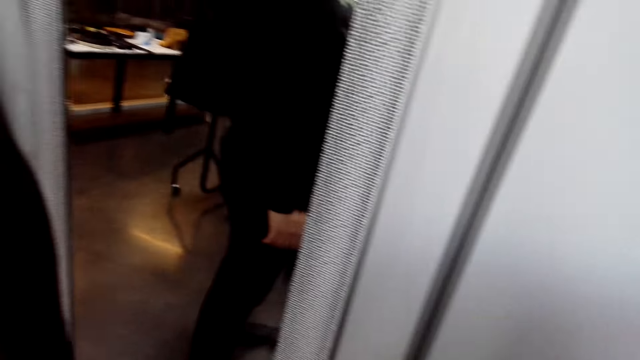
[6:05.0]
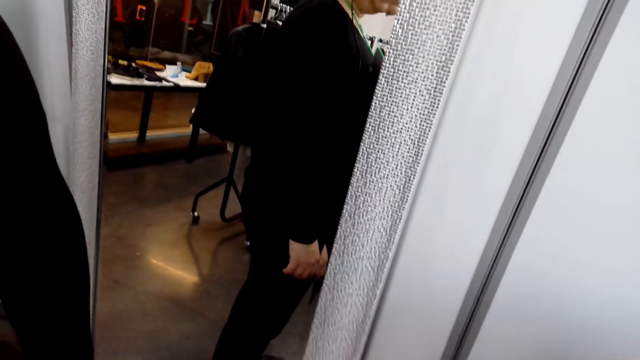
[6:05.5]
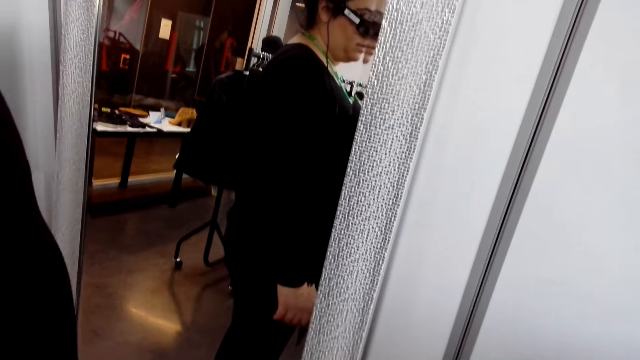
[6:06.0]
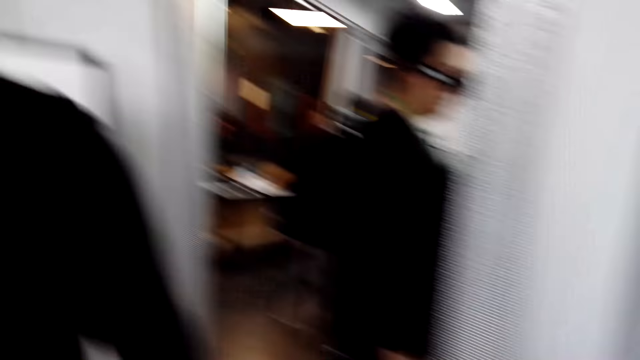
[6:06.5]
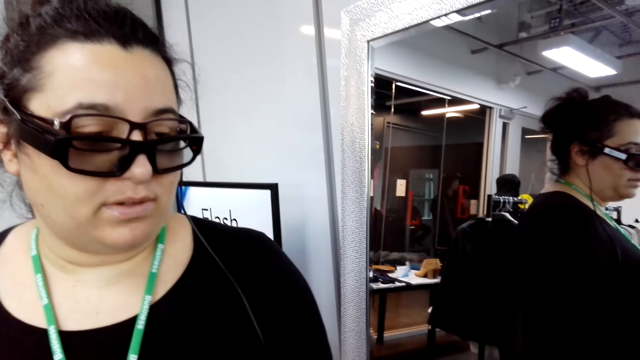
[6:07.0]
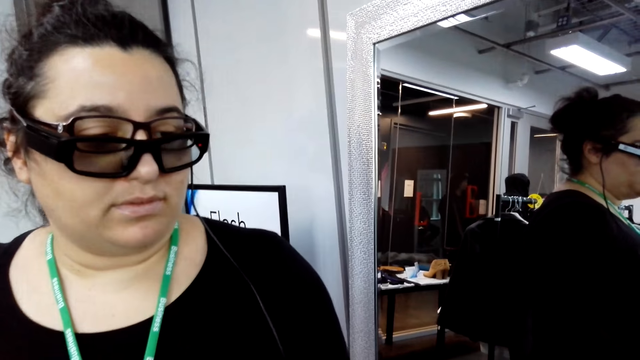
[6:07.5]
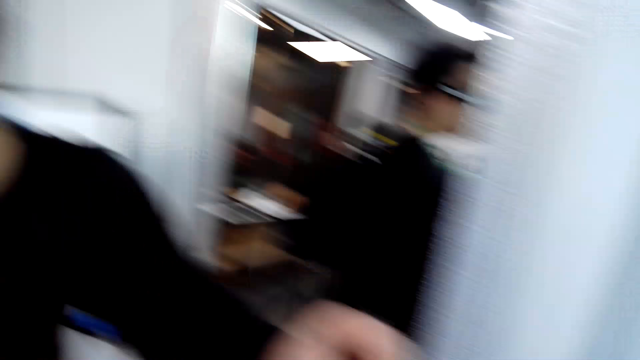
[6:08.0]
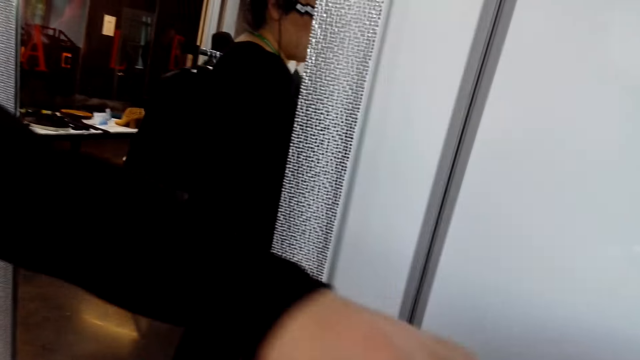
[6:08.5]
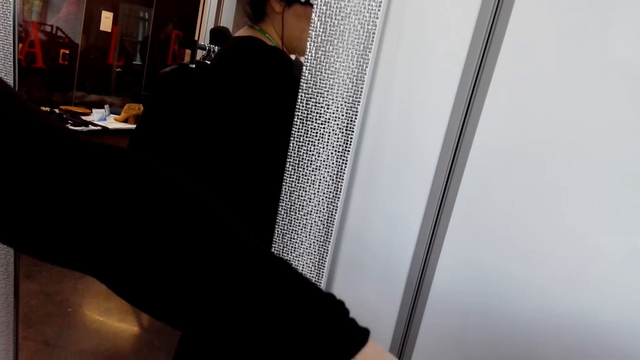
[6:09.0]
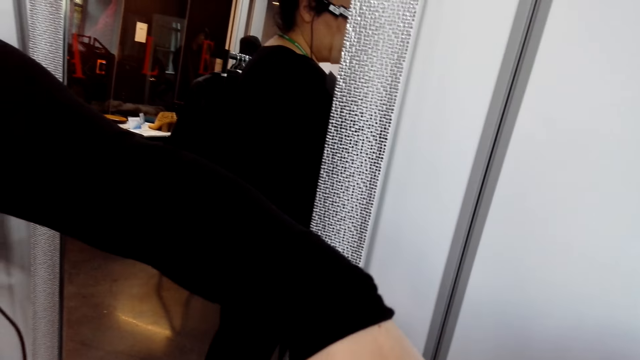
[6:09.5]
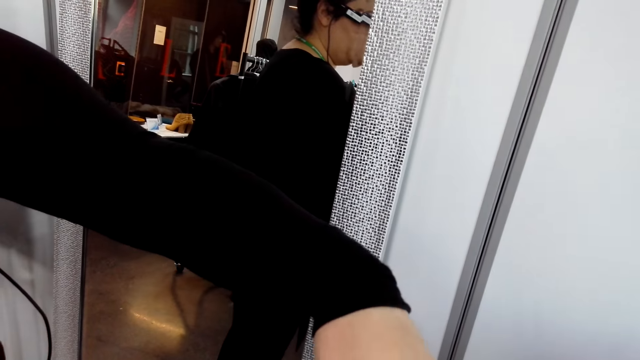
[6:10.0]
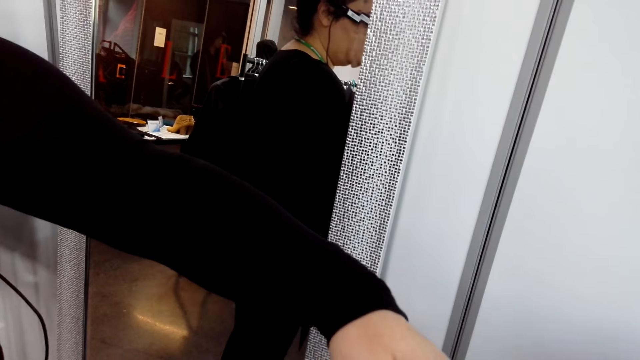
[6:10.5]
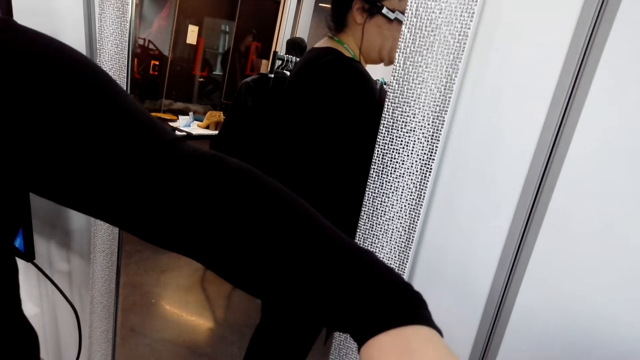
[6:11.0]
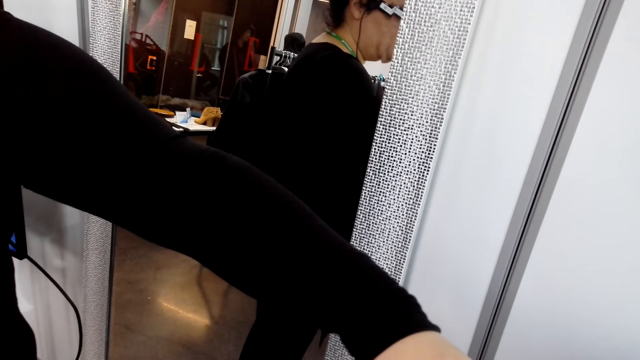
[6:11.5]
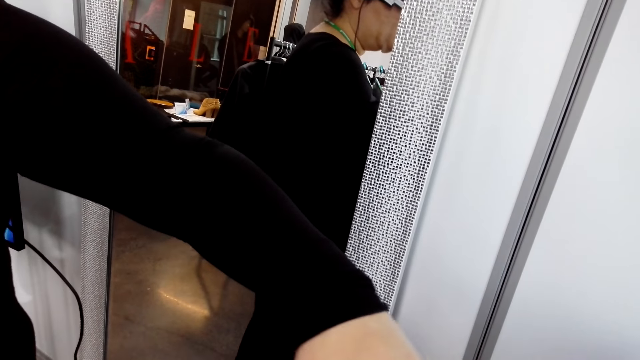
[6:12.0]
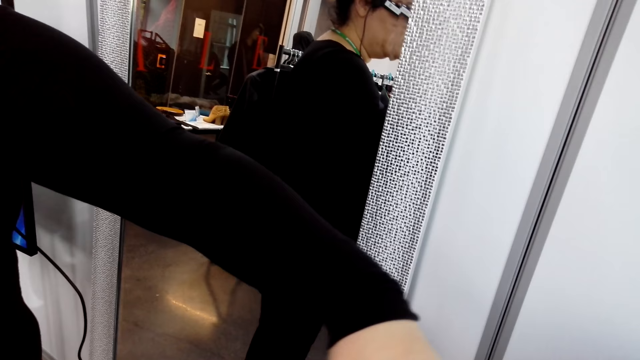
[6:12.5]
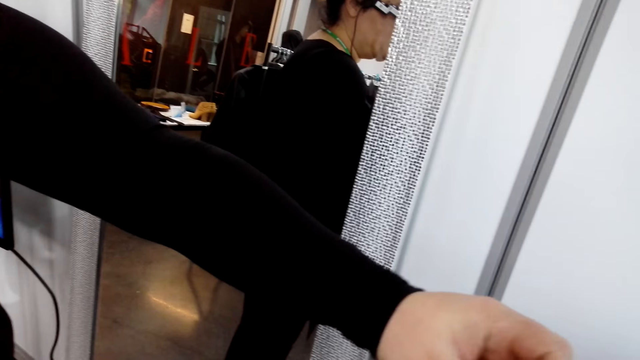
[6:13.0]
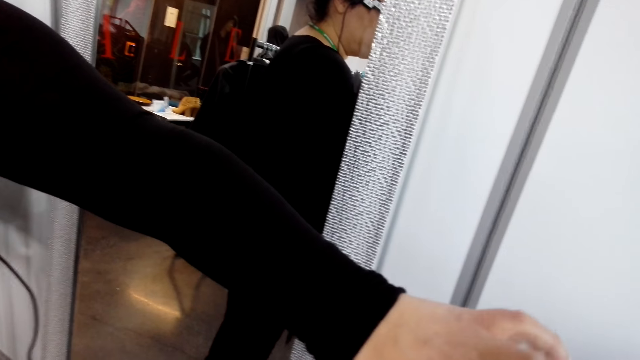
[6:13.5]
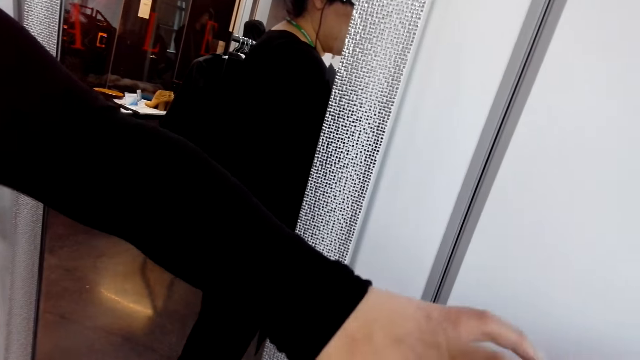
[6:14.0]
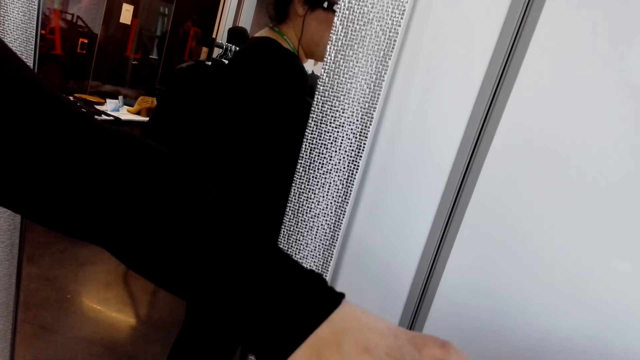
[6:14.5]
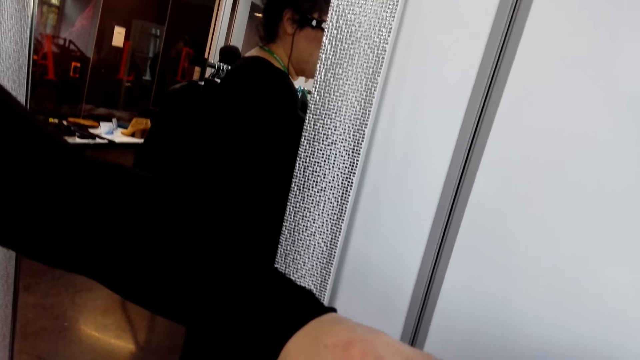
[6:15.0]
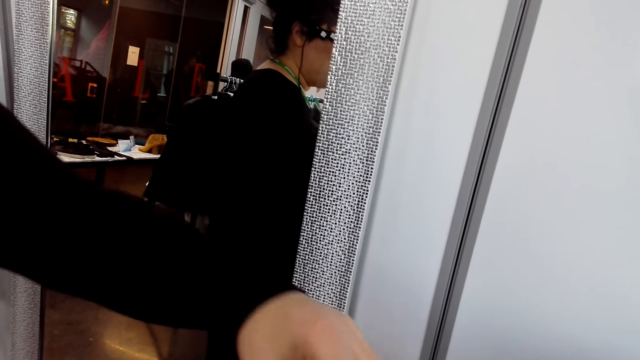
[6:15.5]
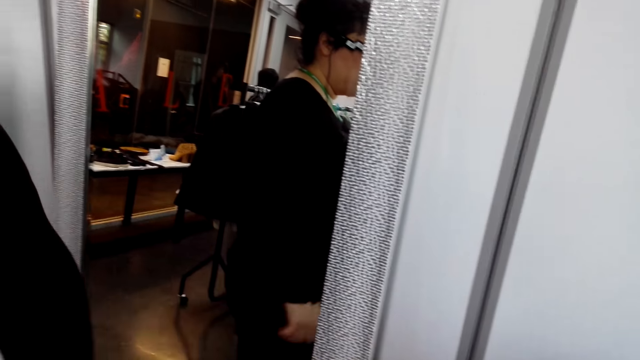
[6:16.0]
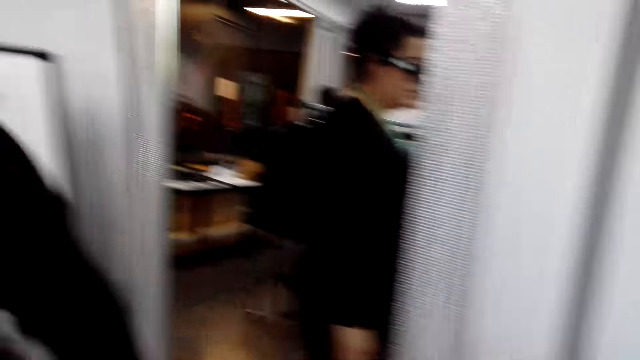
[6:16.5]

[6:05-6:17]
The lady moves the hand and touches the wallet.

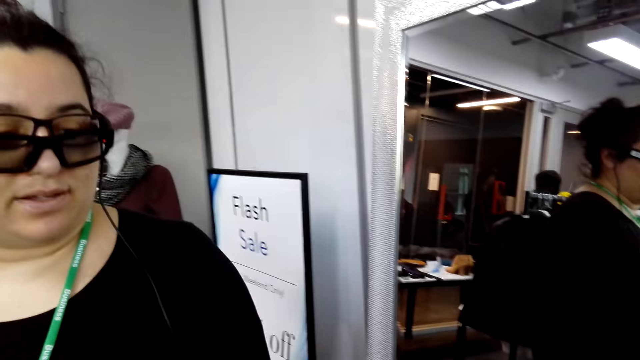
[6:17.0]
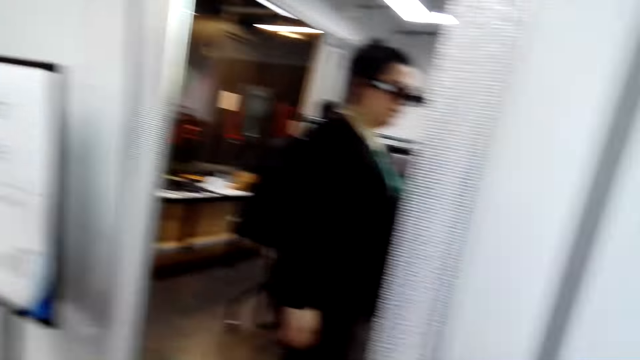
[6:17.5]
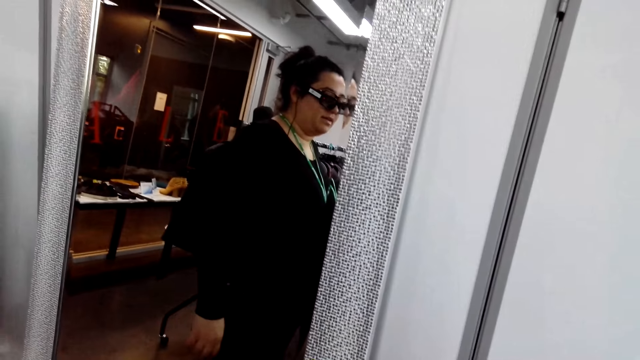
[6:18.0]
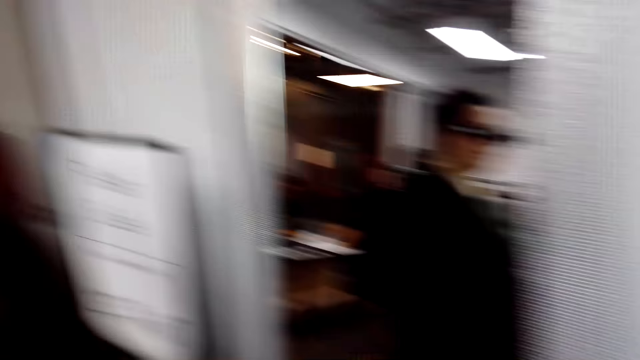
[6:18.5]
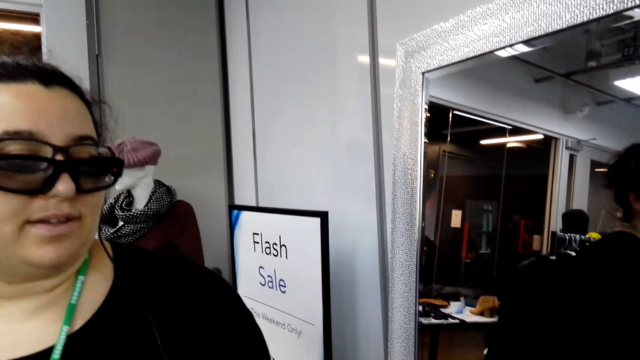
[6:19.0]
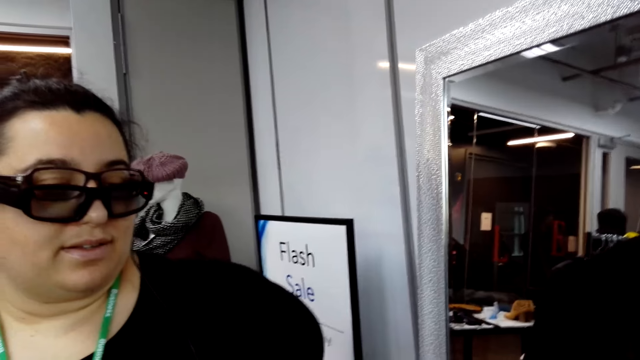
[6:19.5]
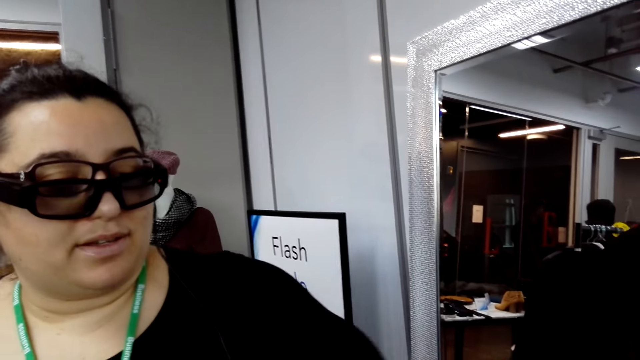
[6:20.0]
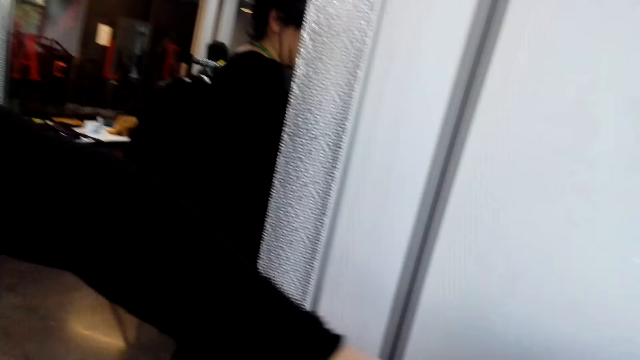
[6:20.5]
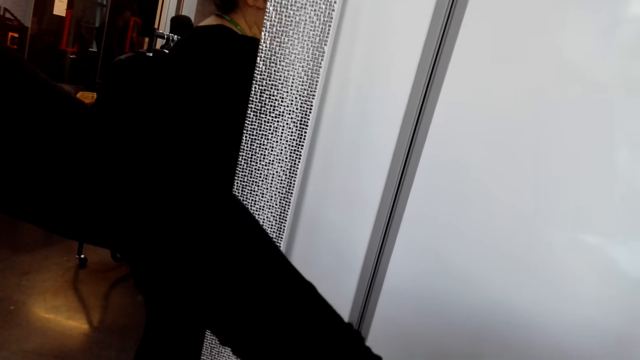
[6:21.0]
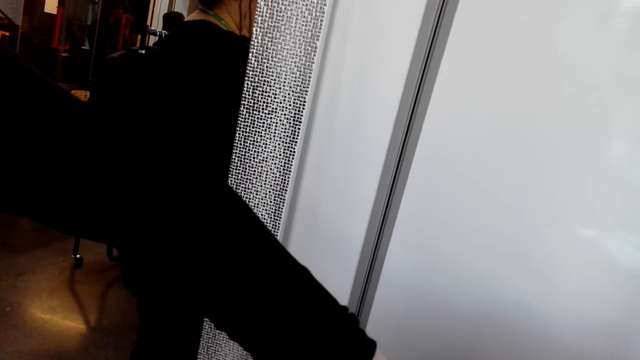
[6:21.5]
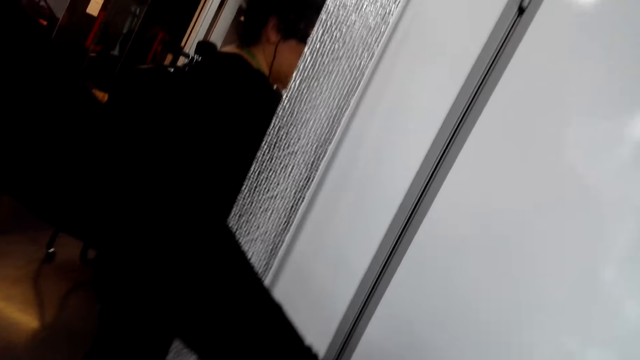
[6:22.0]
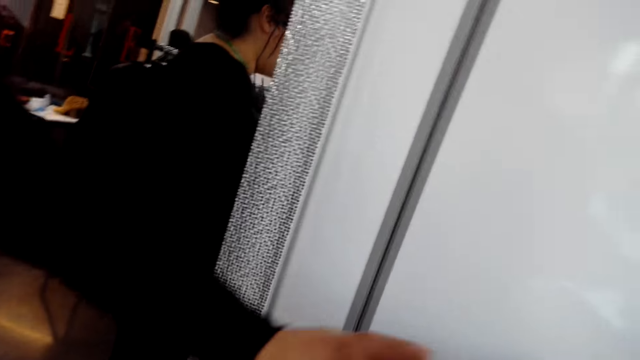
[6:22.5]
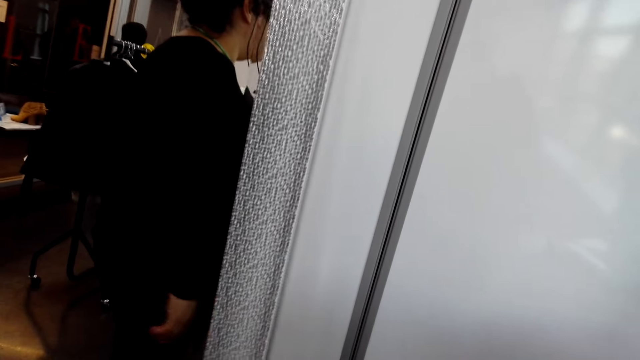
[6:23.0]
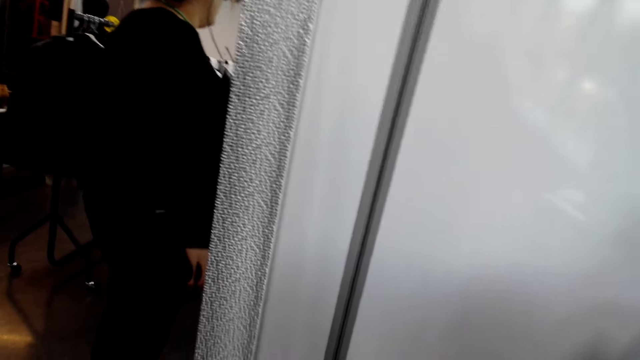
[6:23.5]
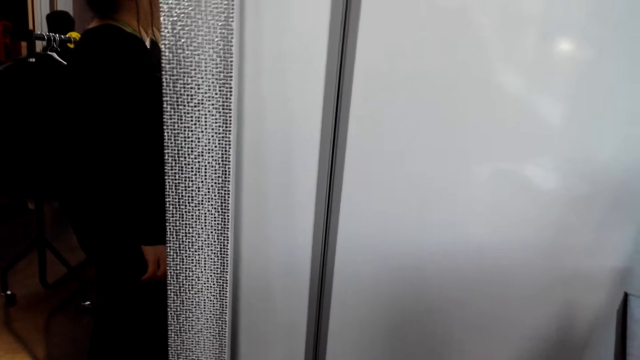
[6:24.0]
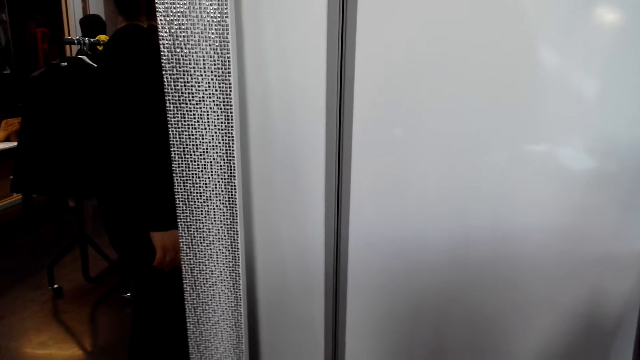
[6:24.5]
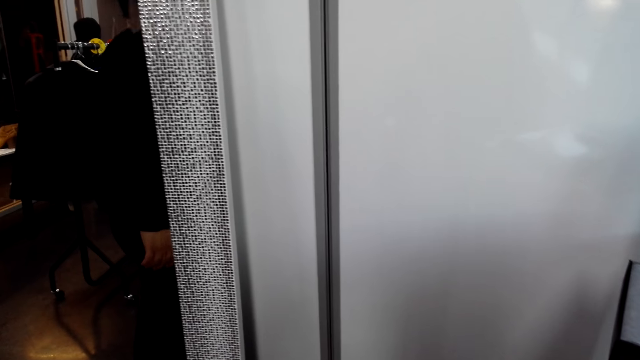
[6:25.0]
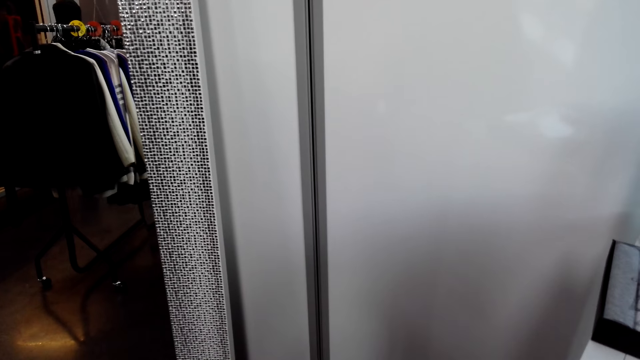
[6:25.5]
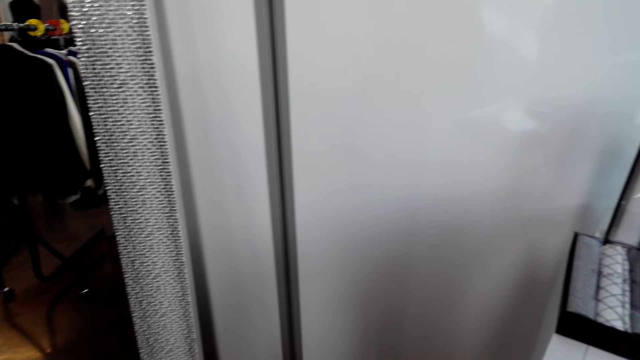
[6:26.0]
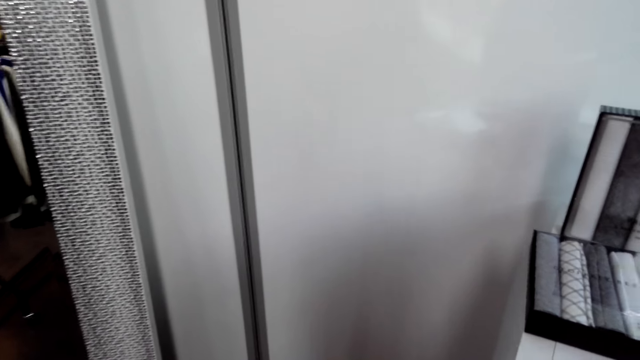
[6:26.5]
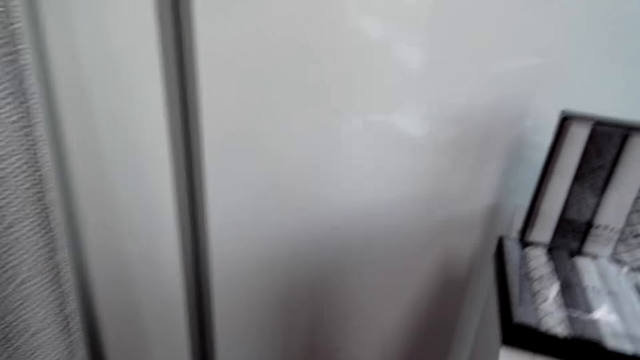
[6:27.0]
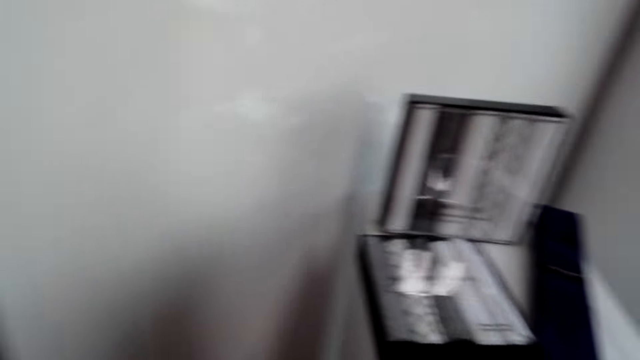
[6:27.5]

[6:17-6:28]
A person touches the wallet. The camera wearer looks around.
